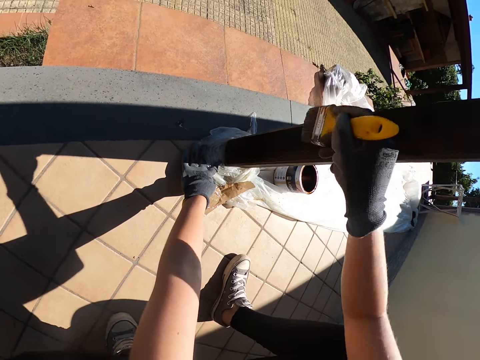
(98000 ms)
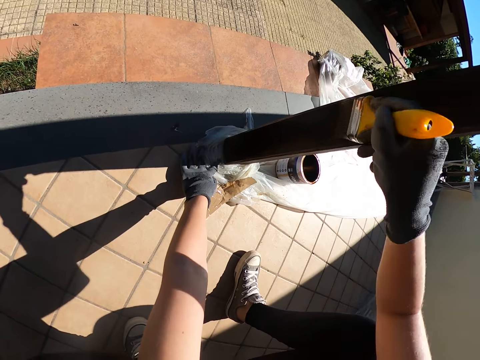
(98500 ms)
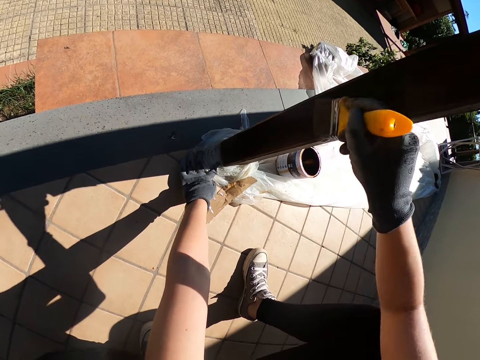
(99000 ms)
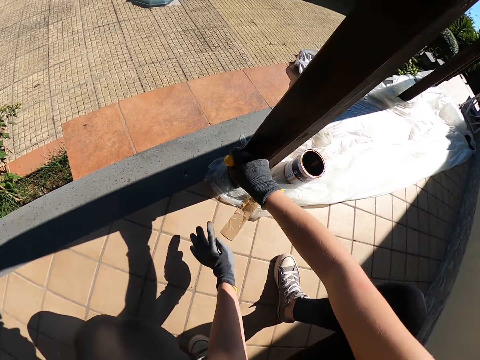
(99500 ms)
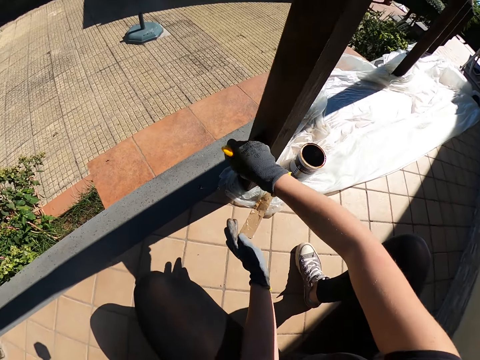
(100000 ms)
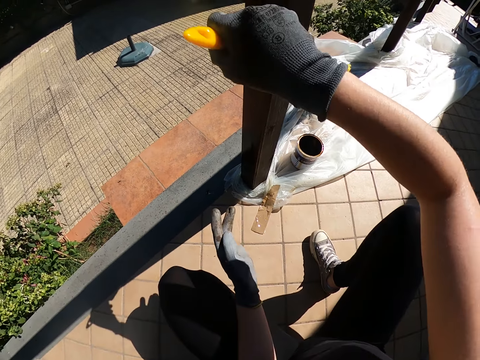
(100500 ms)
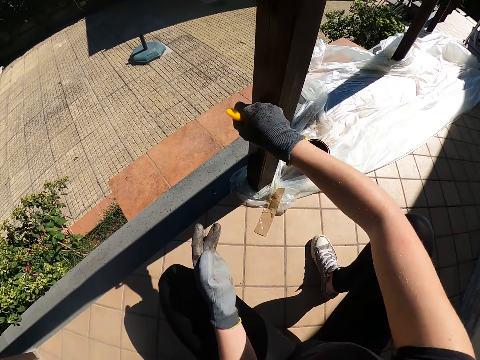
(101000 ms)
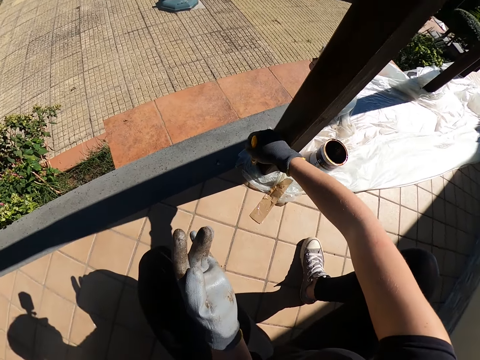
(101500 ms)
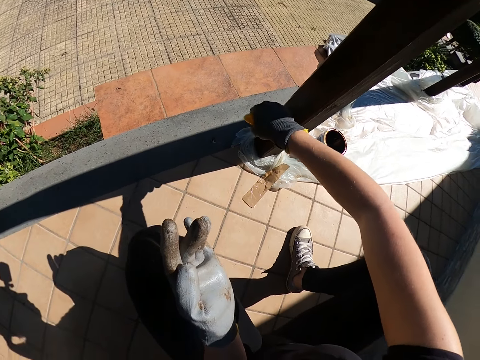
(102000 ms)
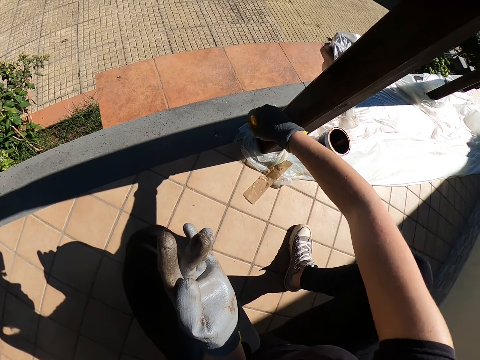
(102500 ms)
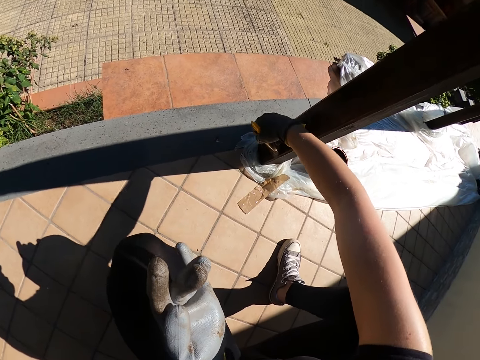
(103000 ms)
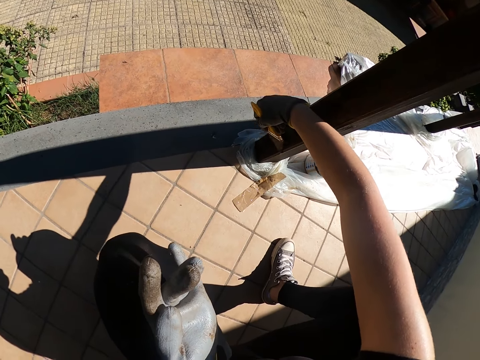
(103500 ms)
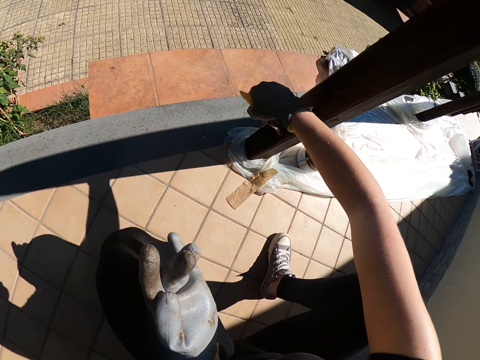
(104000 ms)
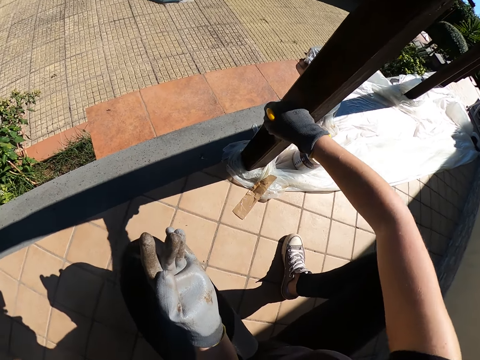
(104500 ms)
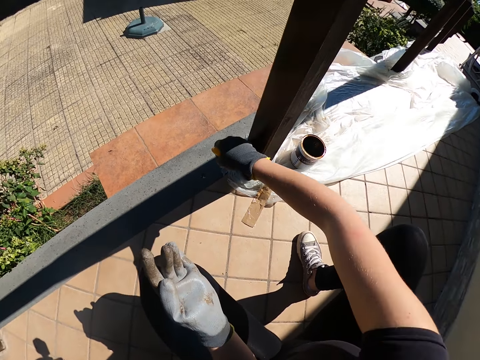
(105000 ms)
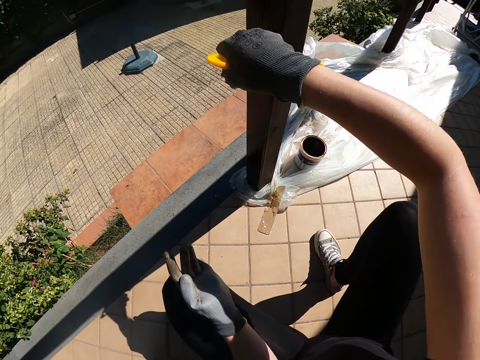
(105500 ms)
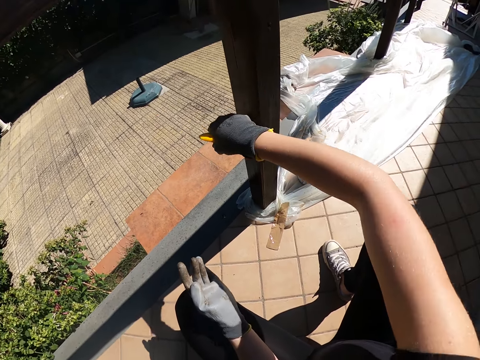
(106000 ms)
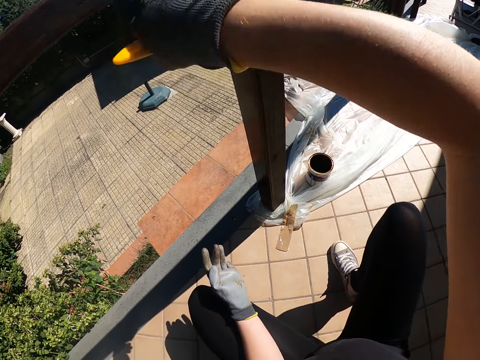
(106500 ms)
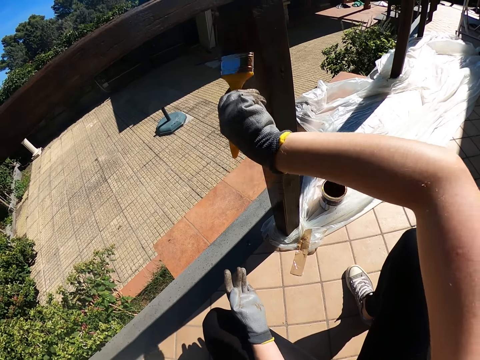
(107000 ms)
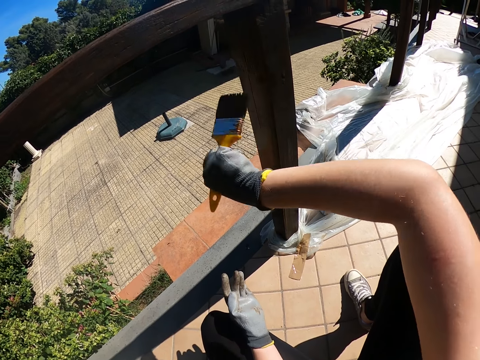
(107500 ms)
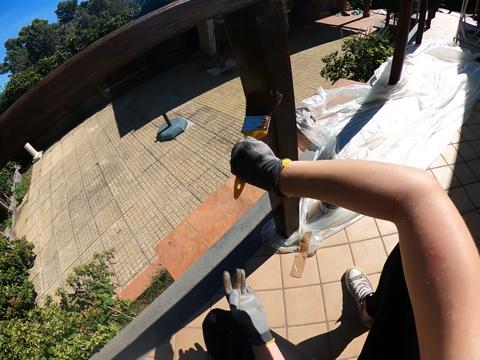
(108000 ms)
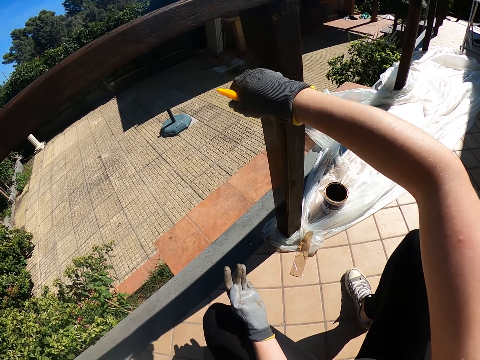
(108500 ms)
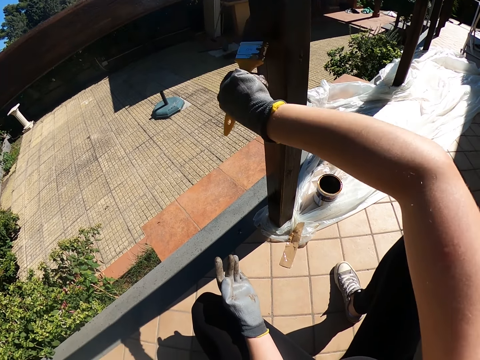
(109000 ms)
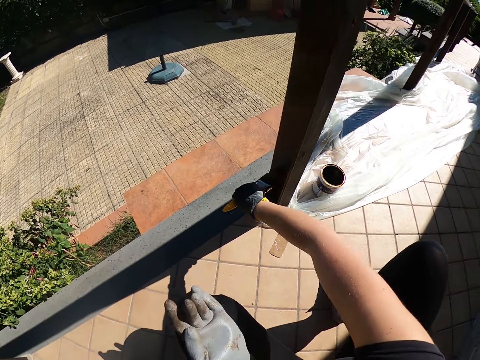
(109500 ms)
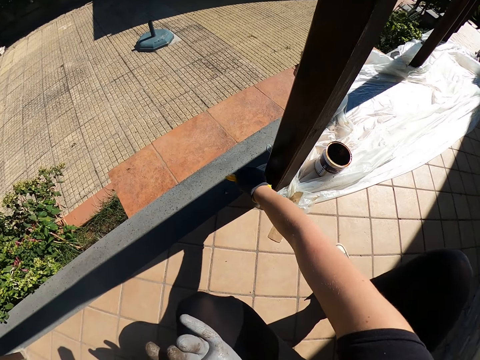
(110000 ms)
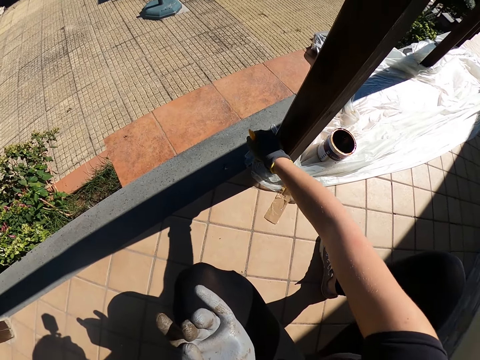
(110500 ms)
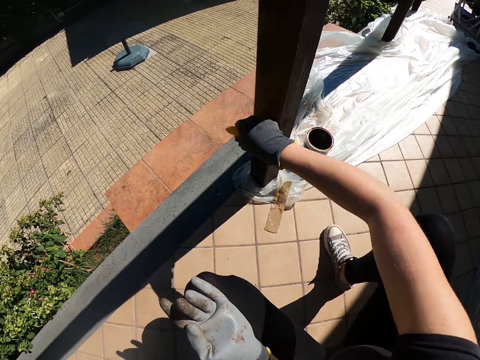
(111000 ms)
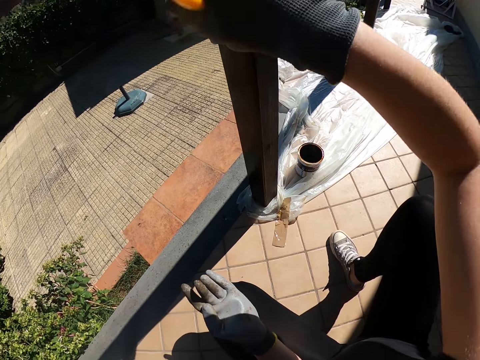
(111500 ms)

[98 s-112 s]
The camera wearer takes her left hand off the nylon.

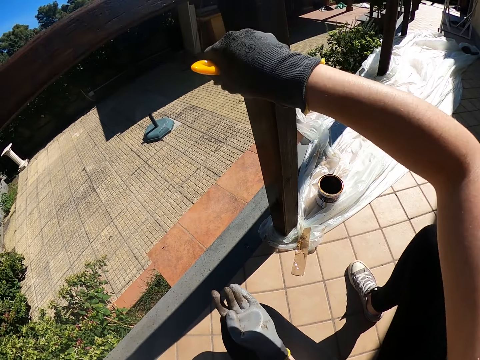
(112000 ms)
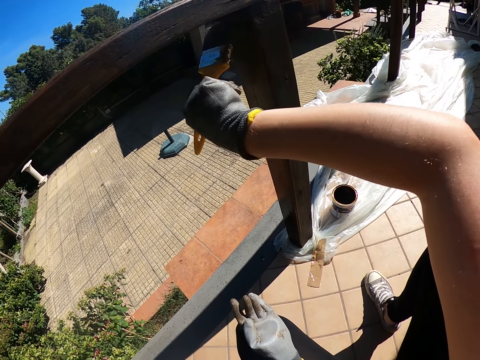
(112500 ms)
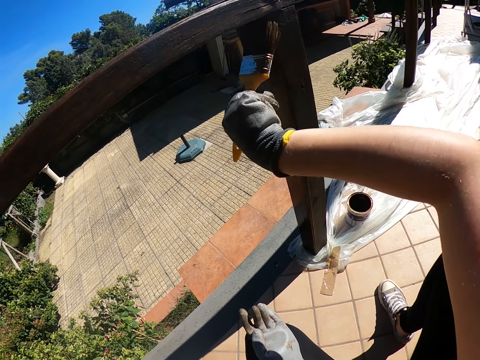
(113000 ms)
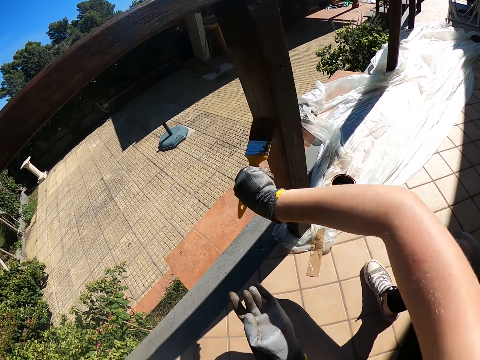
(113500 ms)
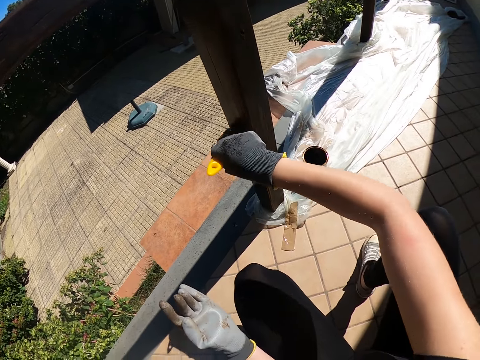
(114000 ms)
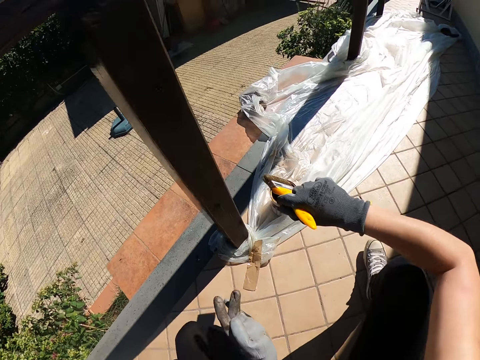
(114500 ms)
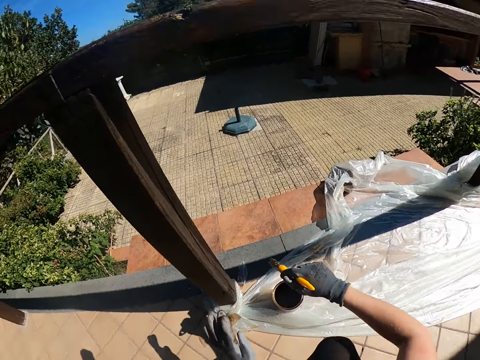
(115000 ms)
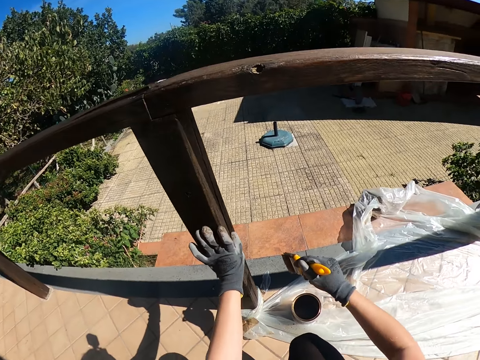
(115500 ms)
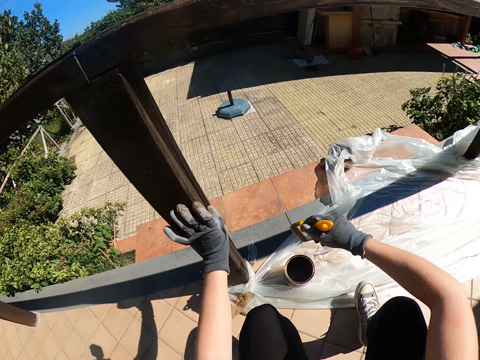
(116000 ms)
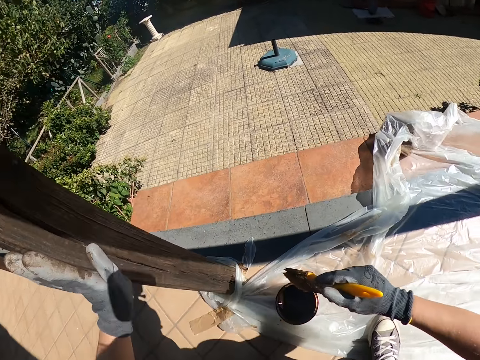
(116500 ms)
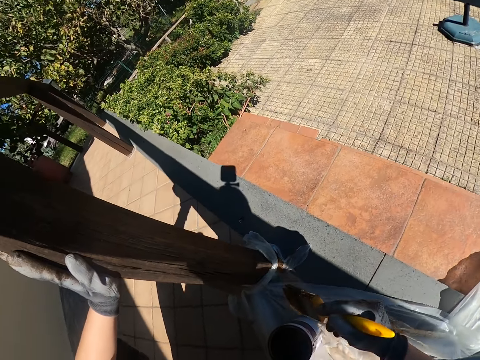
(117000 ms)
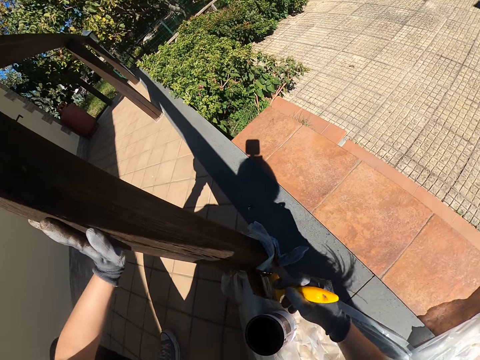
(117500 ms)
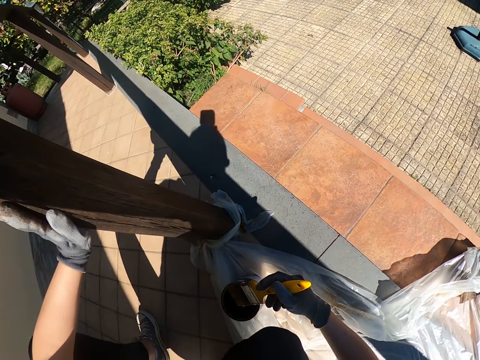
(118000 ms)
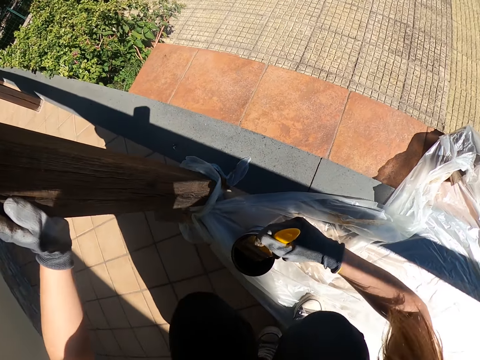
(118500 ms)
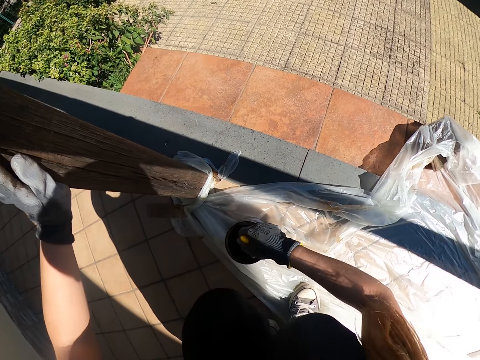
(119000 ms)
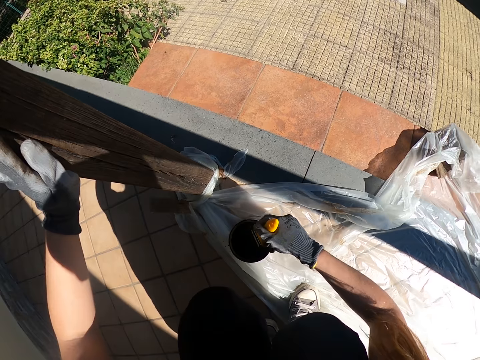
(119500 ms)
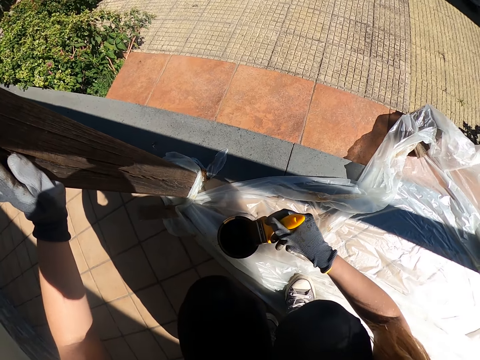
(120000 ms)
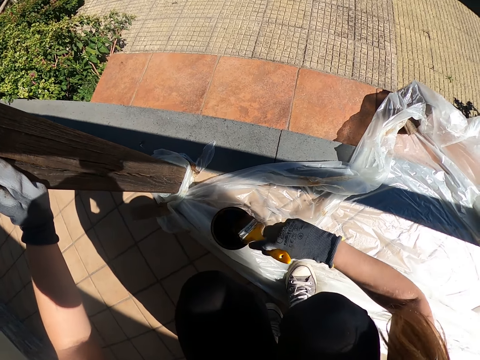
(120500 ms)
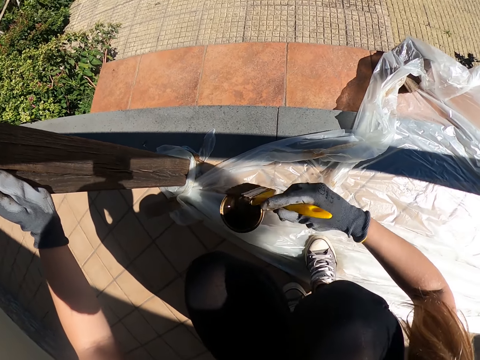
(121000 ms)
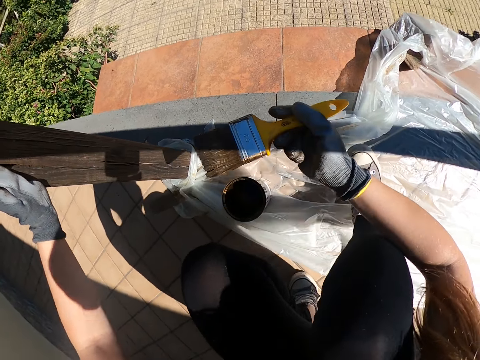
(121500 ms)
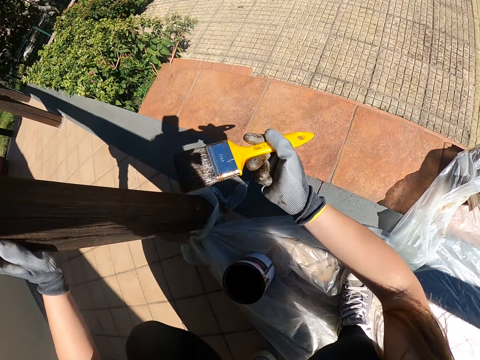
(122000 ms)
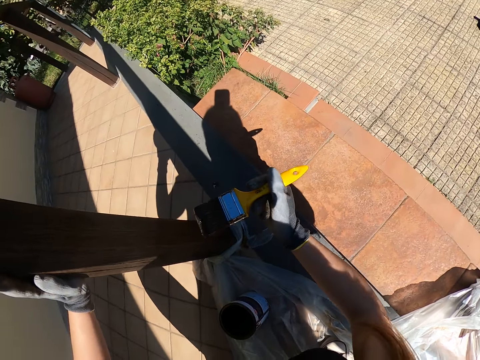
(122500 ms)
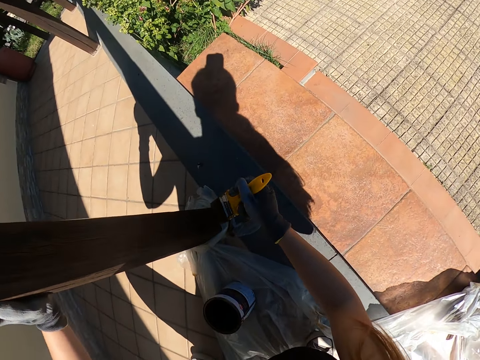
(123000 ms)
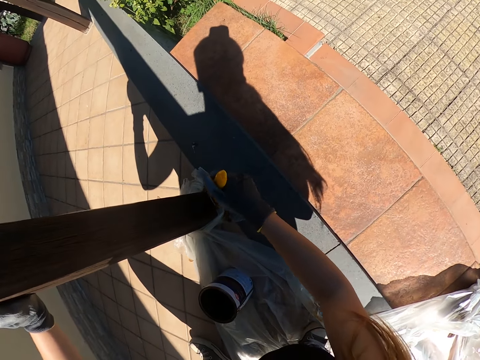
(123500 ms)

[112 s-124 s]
The camera wearer takes the brush off the pole. She moves around the verandah. She holds the pole with her left hand. She dips the brush into the paint container, pulls the brush out of the paint container and wipes the brush on the edge of the paint container. She paints another side of the pole.
